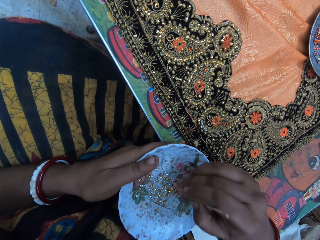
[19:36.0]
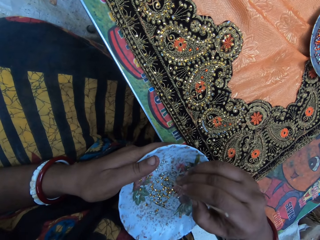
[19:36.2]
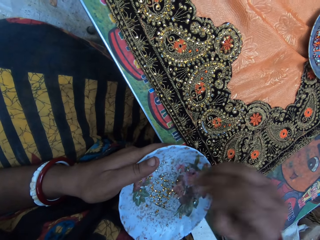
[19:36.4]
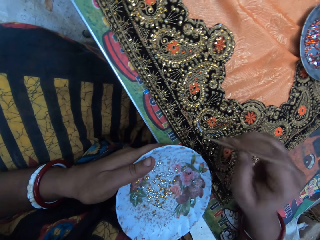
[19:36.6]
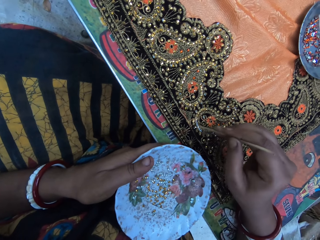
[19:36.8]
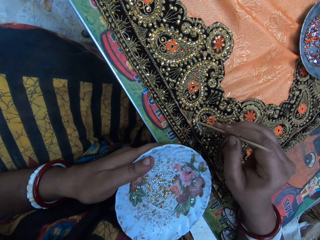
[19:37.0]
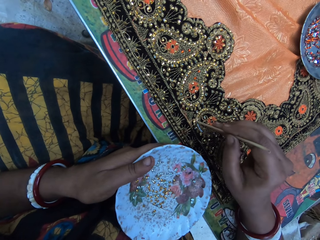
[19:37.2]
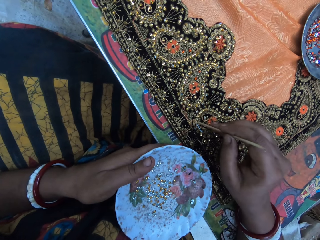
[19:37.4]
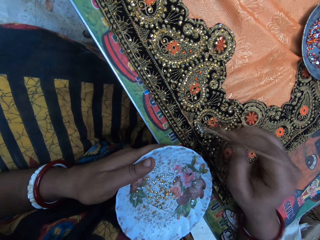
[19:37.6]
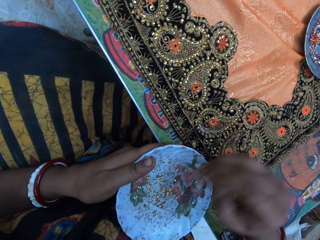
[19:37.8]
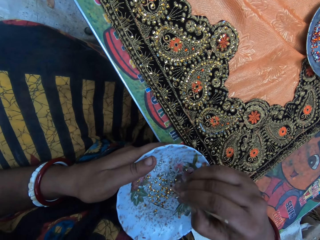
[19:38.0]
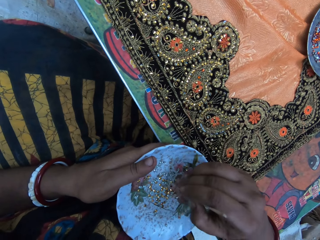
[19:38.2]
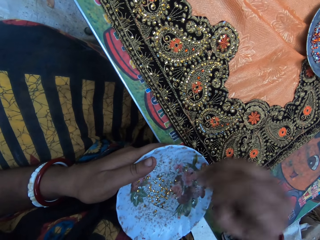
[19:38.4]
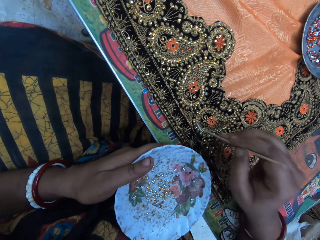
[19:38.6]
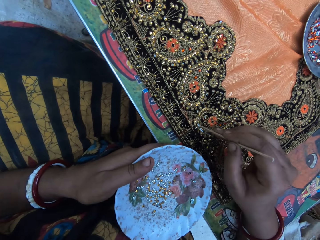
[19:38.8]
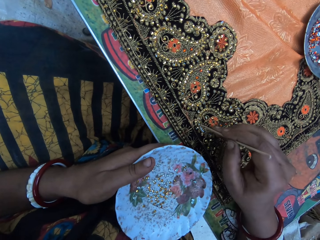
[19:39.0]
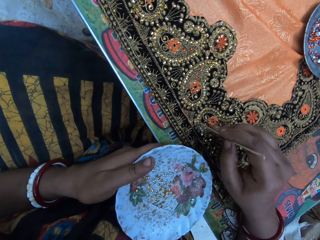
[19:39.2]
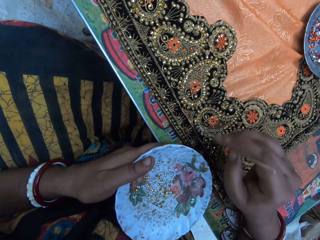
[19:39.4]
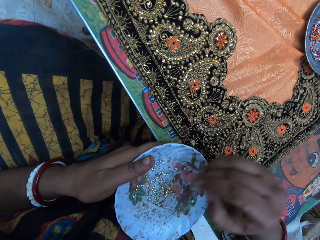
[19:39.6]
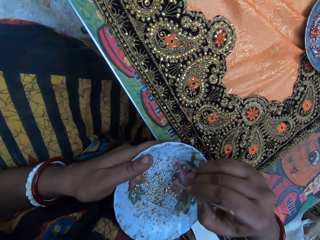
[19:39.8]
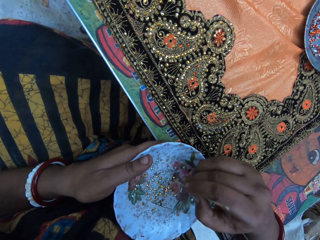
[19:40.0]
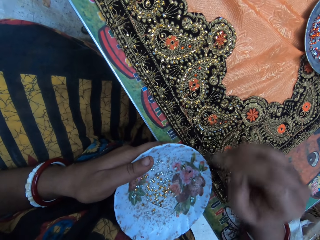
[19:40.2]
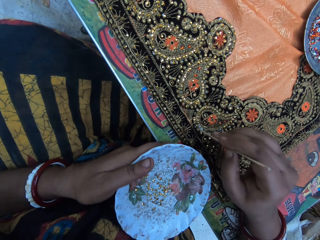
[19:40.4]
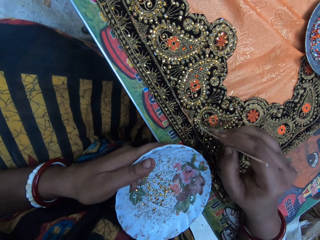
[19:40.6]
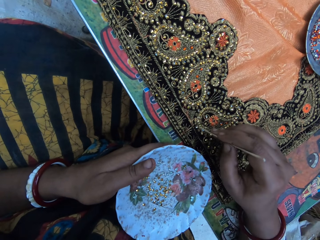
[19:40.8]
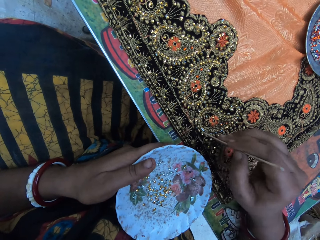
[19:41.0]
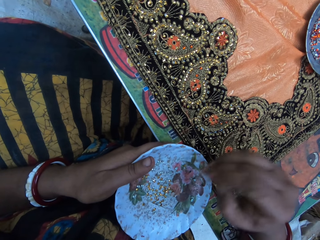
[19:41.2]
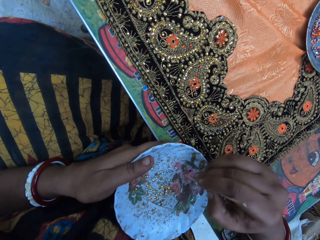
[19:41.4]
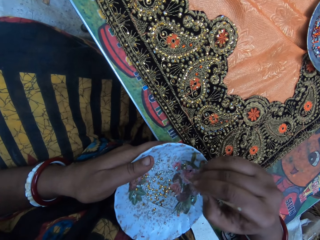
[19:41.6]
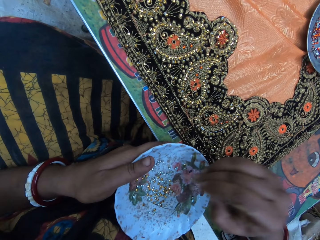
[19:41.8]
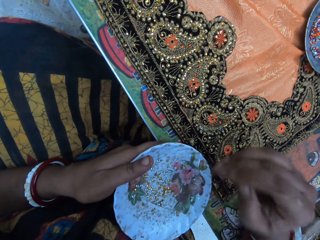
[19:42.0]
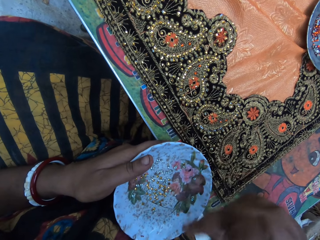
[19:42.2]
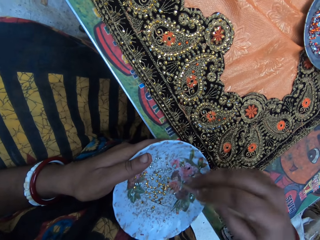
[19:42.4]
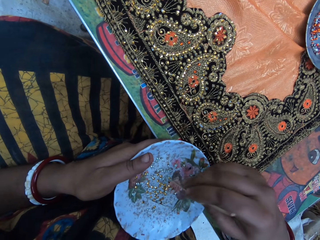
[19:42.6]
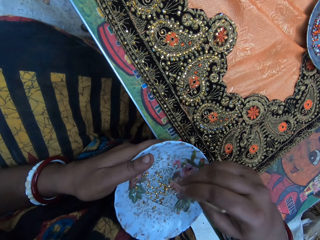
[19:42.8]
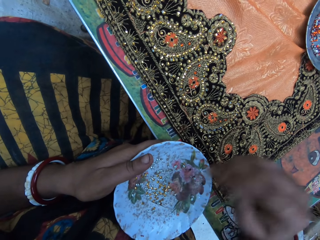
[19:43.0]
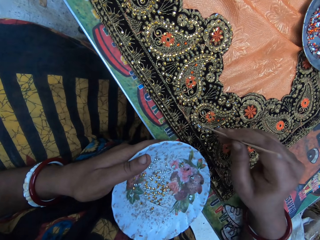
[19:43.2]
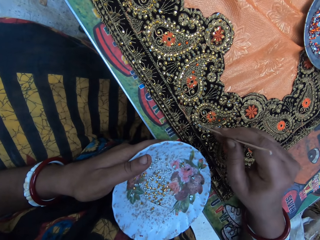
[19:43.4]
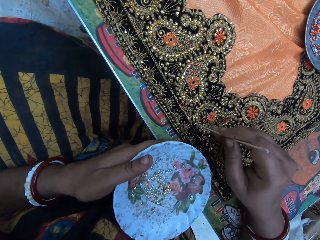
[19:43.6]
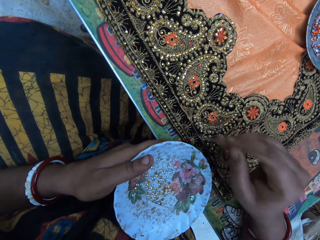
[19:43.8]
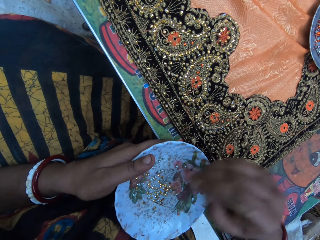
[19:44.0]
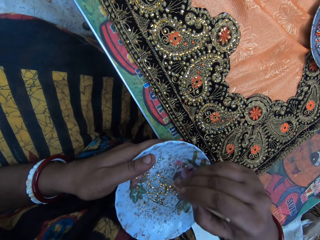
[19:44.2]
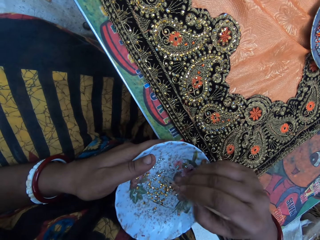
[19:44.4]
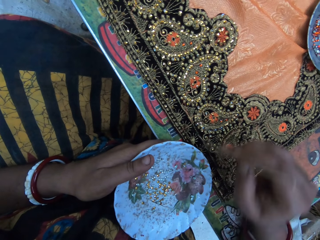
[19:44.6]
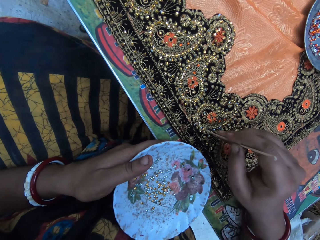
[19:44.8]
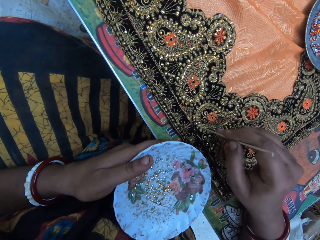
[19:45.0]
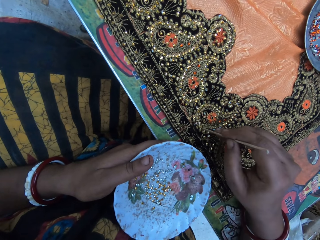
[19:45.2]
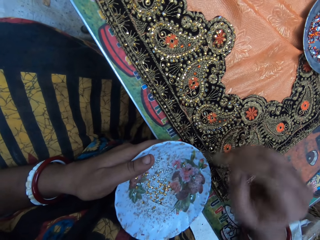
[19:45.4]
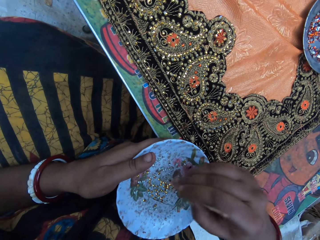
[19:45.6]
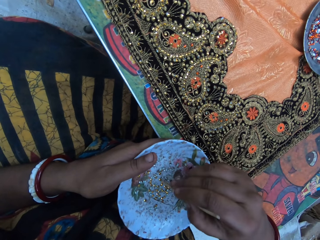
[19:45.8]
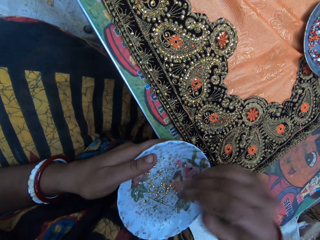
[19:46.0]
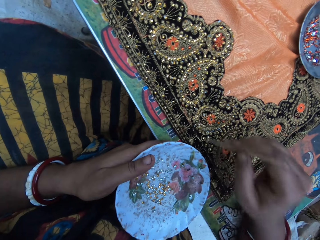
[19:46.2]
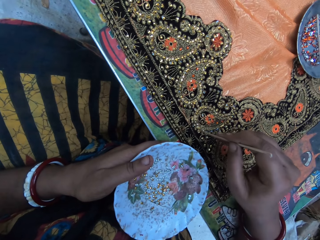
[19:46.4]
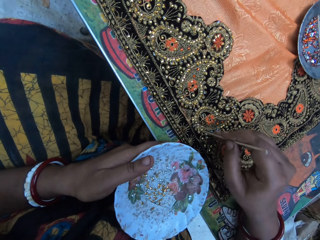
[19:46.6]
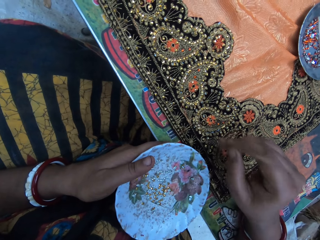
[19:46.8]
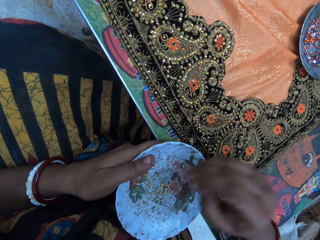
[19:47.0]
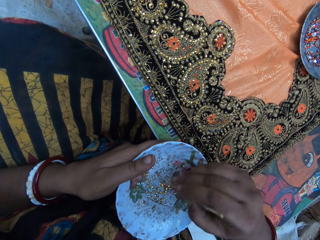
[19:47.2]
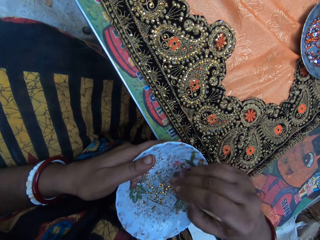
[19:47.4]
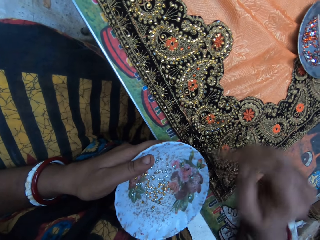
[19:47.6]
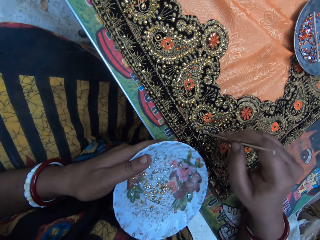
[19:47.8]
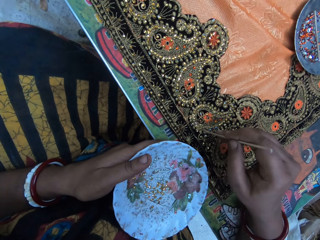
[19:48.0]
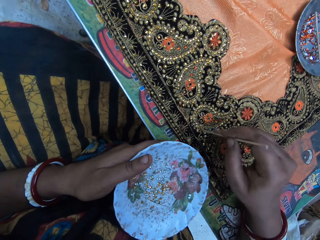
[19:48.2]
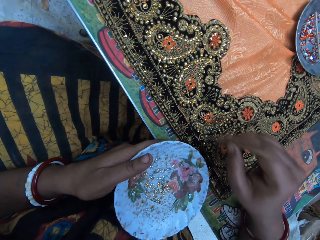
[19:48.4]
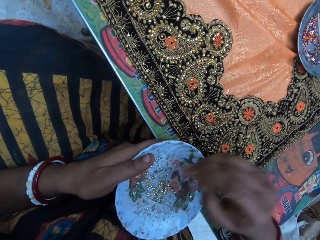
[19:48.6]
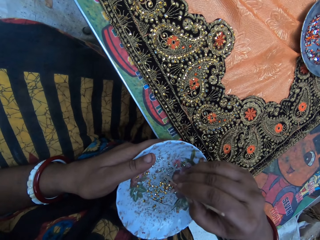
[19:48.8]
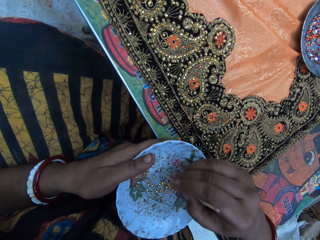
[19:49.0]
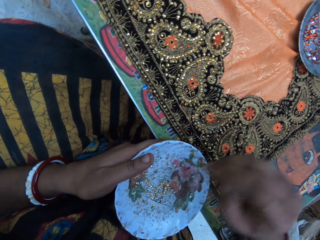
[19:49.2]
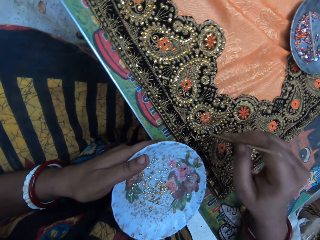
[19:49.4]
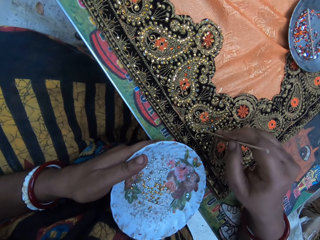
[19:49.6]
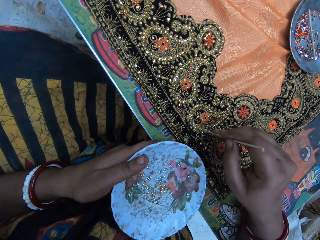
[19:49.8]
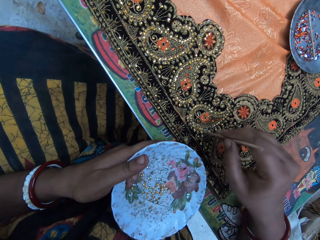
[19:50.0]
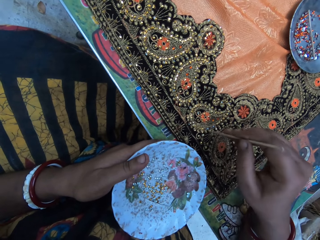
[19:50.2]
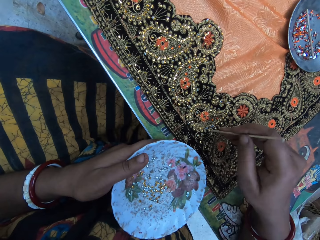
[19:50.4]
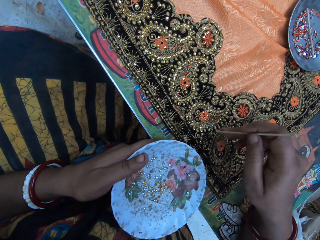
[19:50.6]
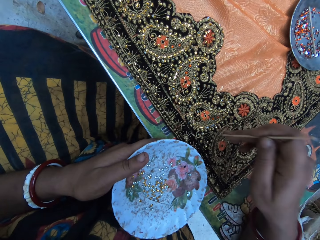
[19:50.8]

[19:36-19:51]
The camera wearer picks a cloth stone from the plate with the pin in her right hand. She puts the cloth stone on the cloth on the table with the pin in her right hand. She picks a cloth stone from the plate with the pin in her right hand. She puts the cloth stone on the cloth on the table with the pin in her right hand. She picks a cloth stone from the plate with the pin in her right hand. She puts the cloth stone on the cloth on the table with the pin in her right hand. She picks a cloth stone from the plate with the pin in her right hand. She throws away the cloth stone with the pin in her right hand. She picks a cloth stone from the plate with the pin in her right hand. She puts the cloth stone on the cloth on the table with the pin in her right hand. She picks a cloth stone from the plate with the pin in her right hand. She puts the cloth stone on the cloth on the table with the pin in her right hand. She picks a cloth stone from the plate with the pin in her right hand. She puts the cloth stone on the cloth on the table with the pin in her right hand. She picks a cloth stone from the plate with the pin in her right hand. She puts the cloth stone on the cloth on the table with the pin in her right hand. She picks a cloth stone from the plate with the pin in her right hand. She puts the cloth stone on the cloth on the table with the pin in her right hand.

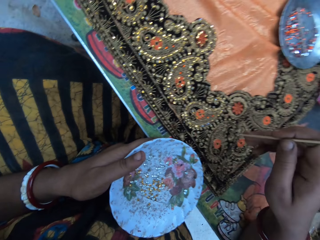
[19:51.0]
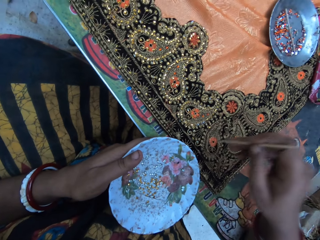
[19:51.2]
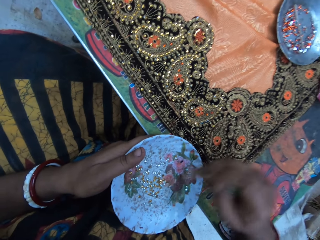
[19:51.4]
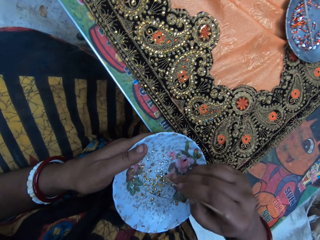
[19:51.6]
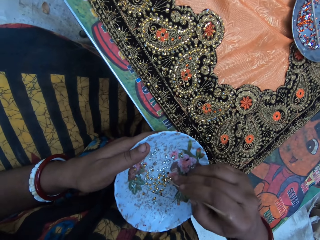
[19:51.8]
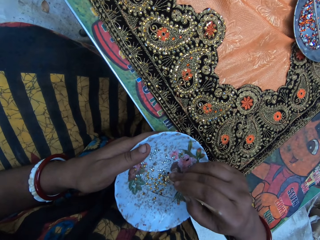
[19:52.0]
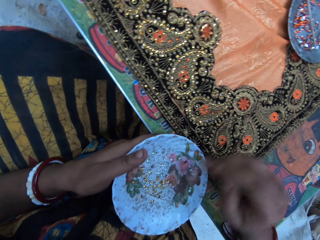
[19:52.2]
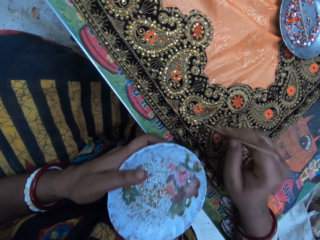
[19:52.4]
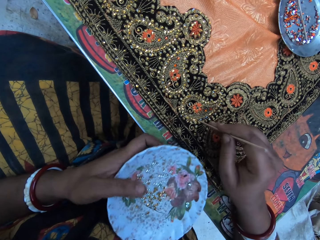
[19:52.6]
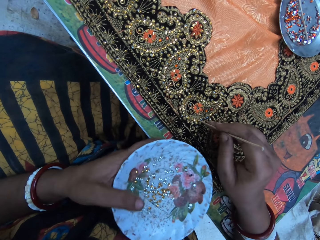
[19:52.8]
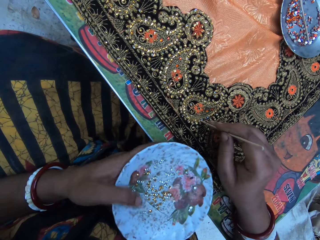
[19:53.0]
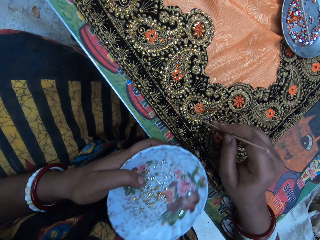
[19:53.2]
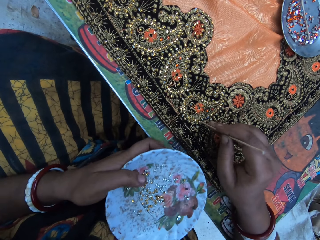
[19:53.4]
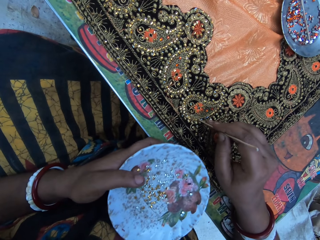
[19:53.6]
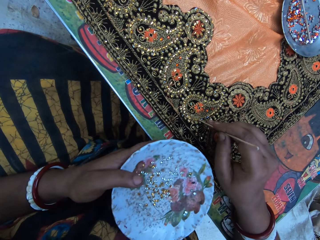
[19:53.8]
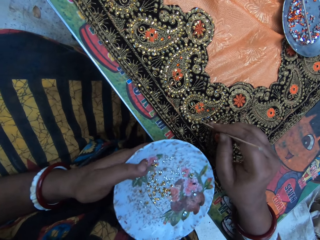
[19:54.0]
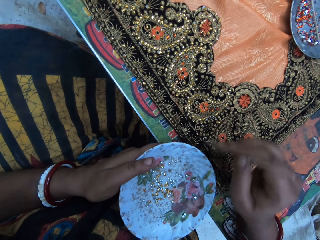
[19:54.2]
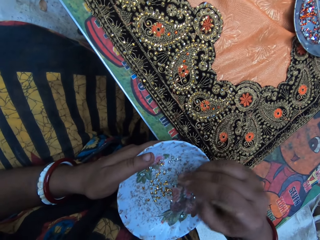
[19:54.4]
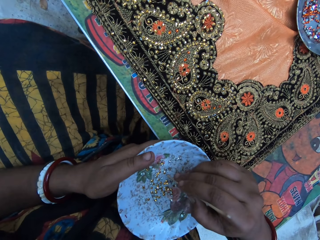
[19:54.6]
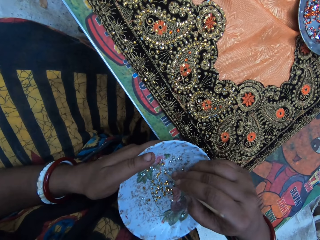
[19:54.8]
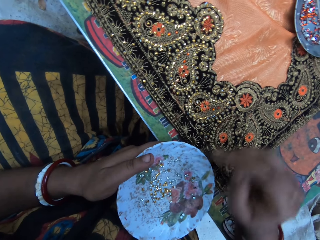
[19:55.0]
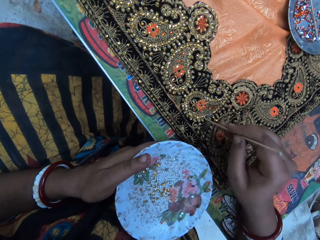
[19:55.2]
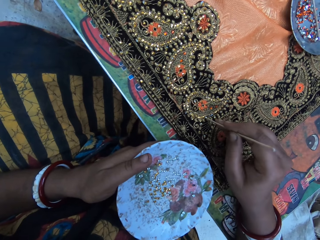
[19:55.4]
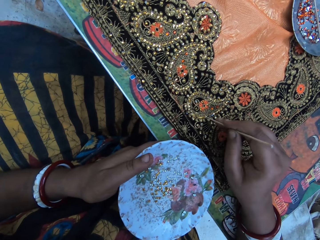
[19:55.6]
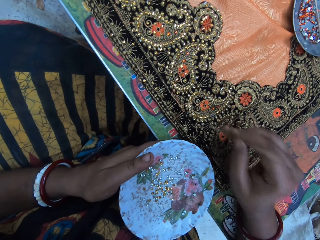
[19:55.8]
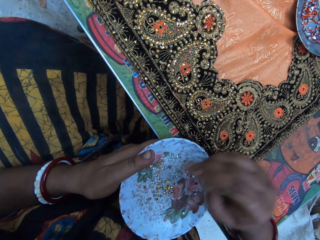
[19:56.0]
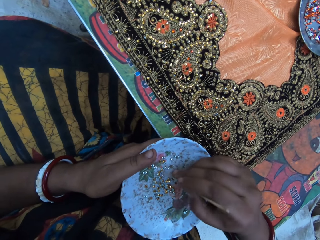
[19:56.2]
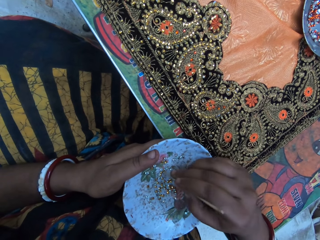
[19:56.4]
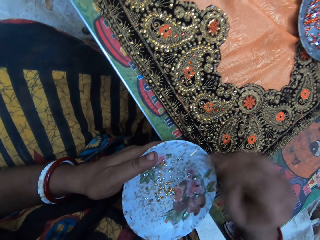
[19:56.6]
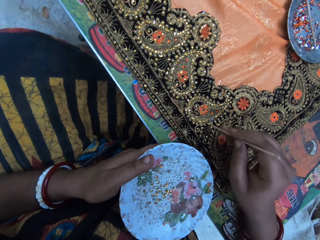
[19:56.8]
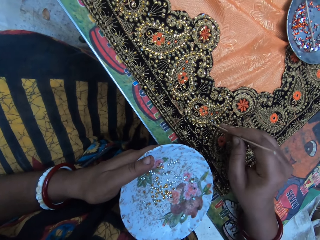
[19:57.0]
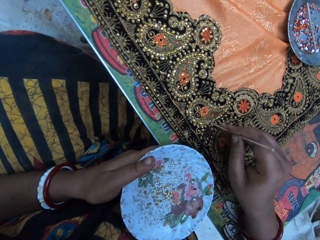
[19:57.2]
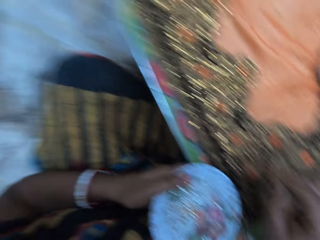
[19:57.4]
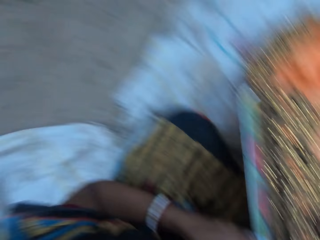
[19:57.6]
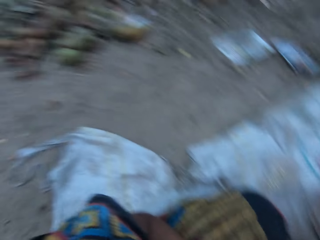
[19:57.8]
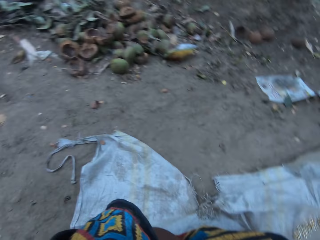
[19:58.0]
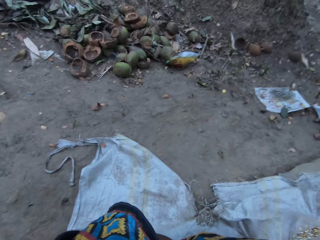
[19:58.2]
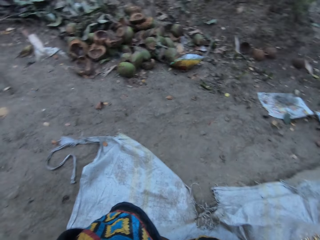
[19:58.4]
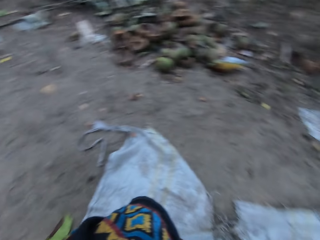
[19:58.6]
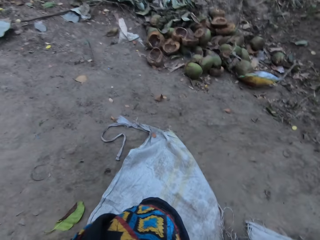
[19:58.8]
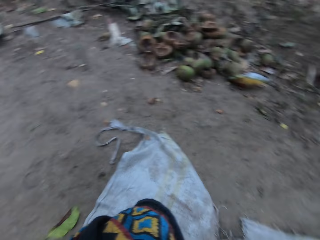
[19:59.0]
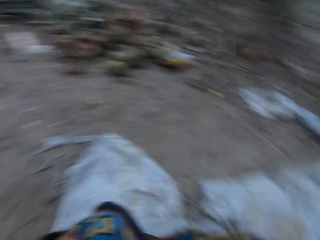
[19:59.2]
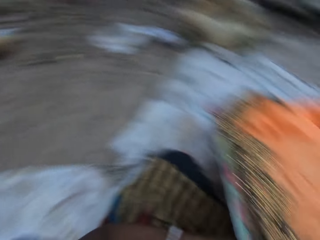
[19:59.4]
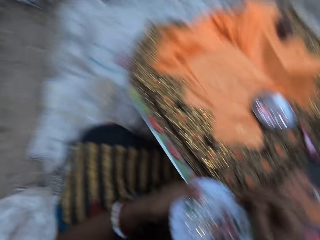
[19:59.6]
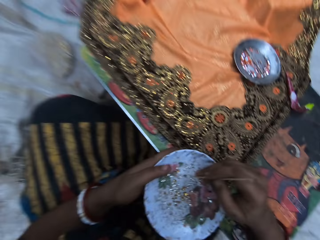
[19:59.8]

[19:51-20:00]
The camera wearer picks a cloth stone from the plate with the pin in her right hand. She puts the cloth stone on the cloth on the table with the pin in her right hand. She picks a cloth stone from the plate with the pin in her right hand. She puts the cloth stone on the cloth on the table with the pin in her right hand. She picks a cloth stone from the plate with the pin in her right hand. She puts the cloth stone on the cloth on the table with the pin in her right hand. She looks around.
